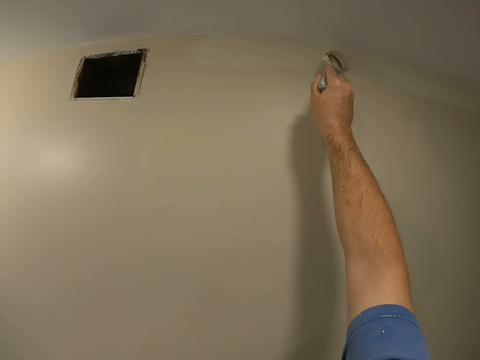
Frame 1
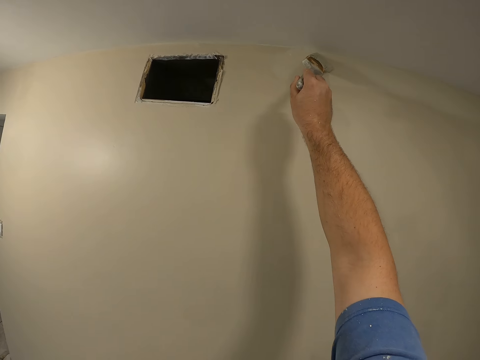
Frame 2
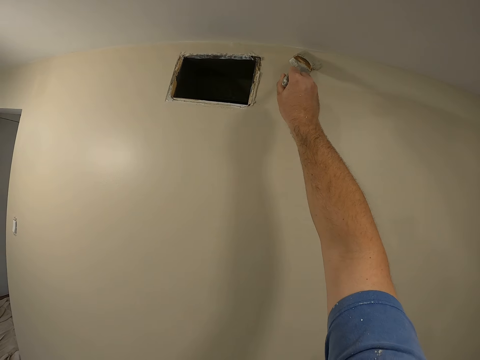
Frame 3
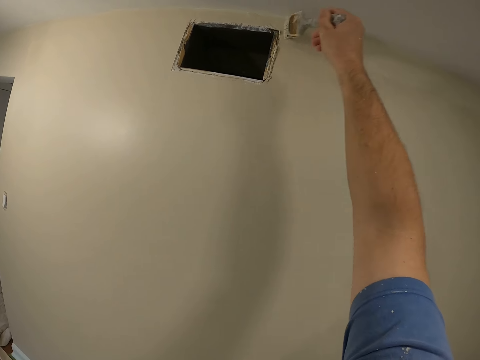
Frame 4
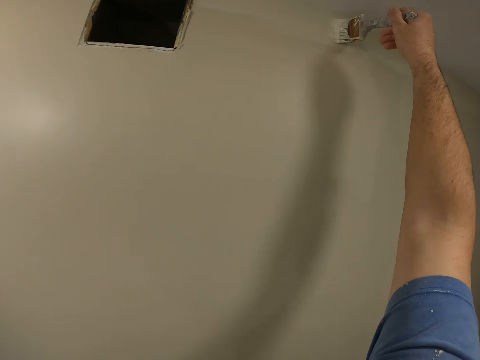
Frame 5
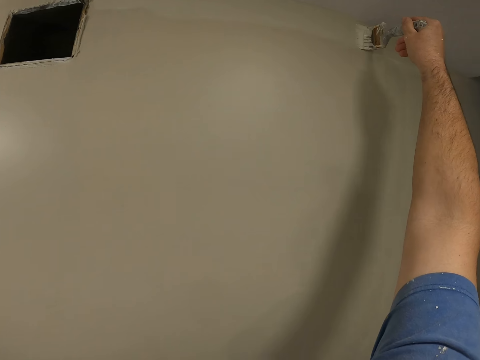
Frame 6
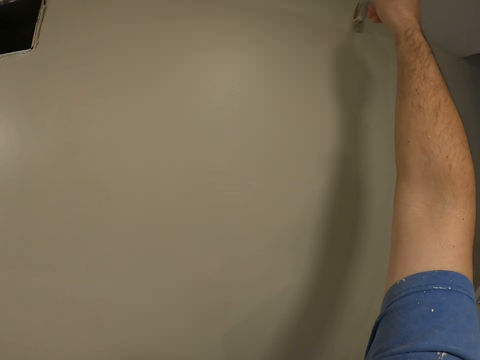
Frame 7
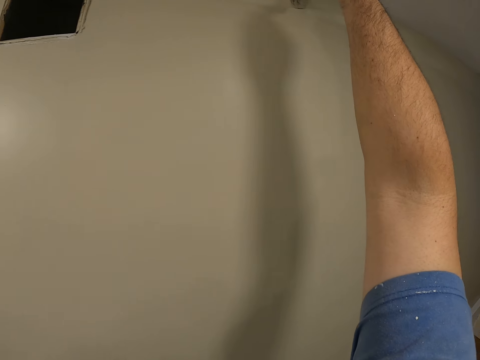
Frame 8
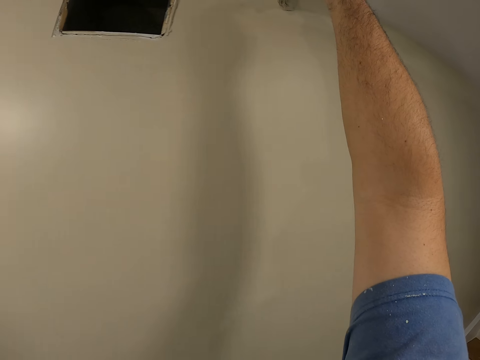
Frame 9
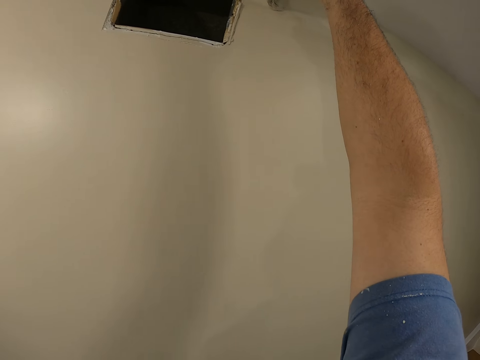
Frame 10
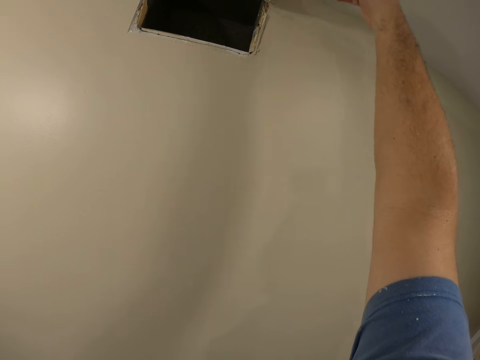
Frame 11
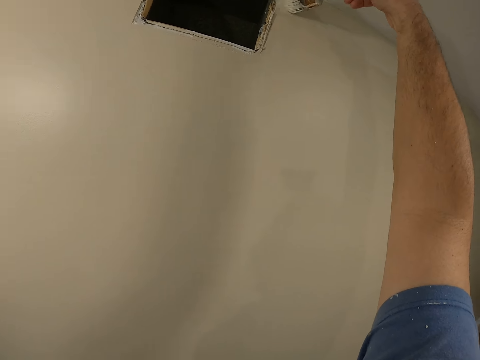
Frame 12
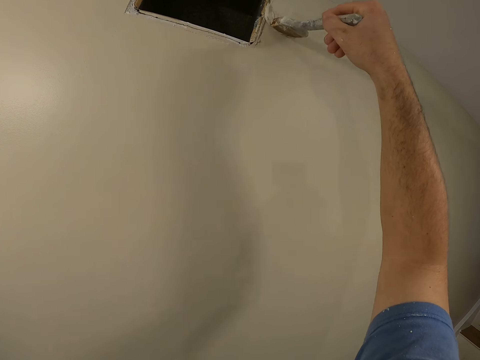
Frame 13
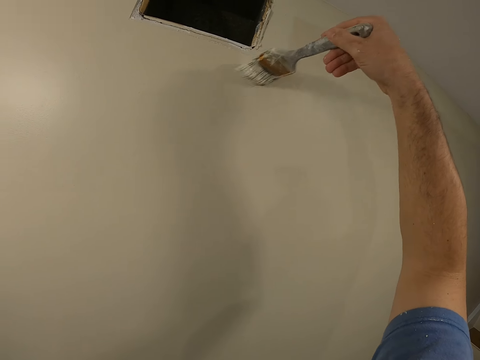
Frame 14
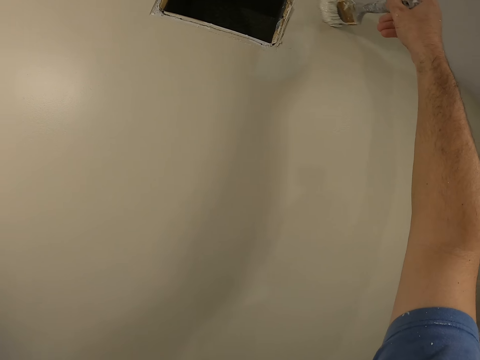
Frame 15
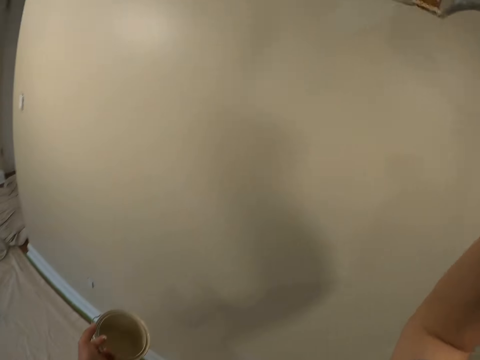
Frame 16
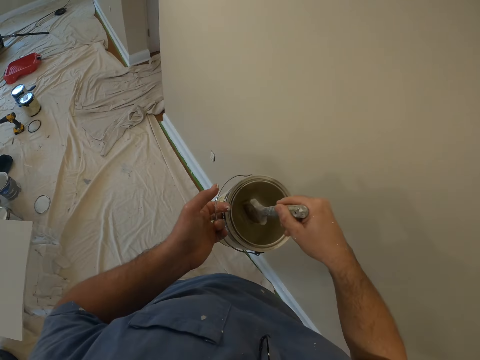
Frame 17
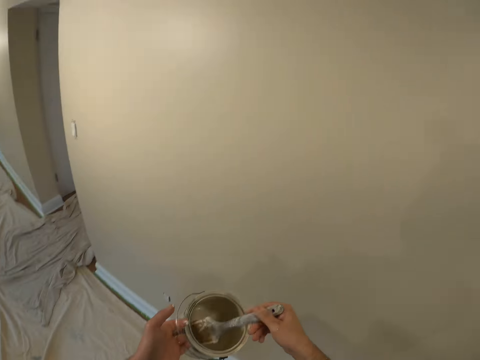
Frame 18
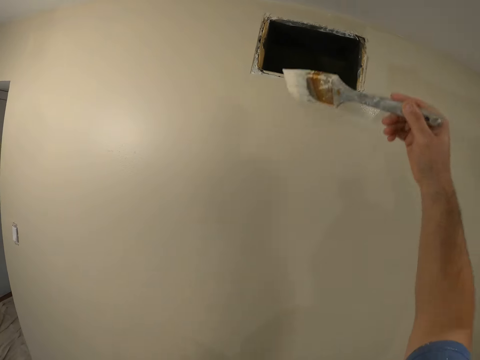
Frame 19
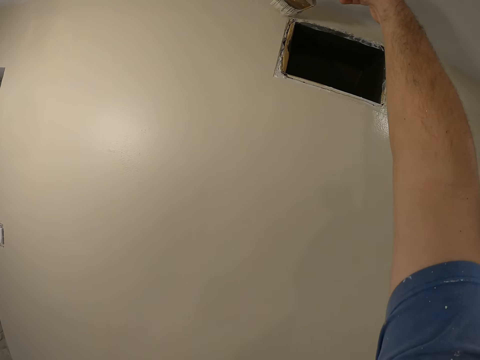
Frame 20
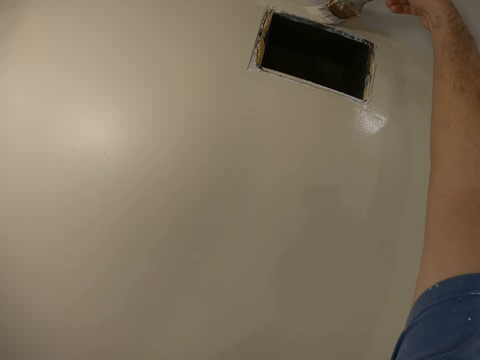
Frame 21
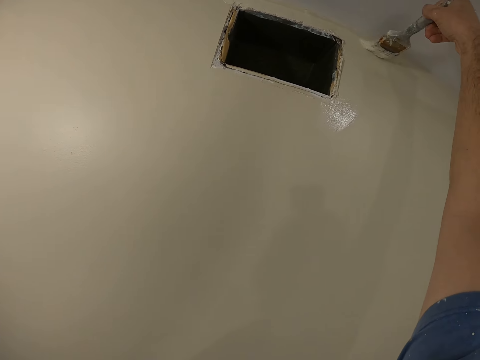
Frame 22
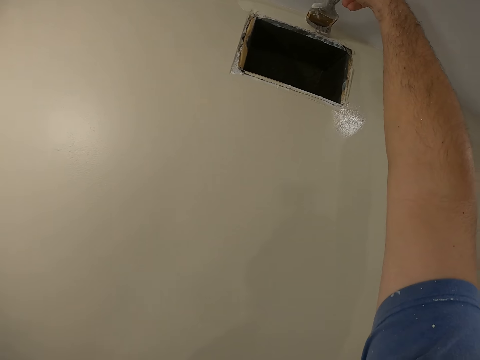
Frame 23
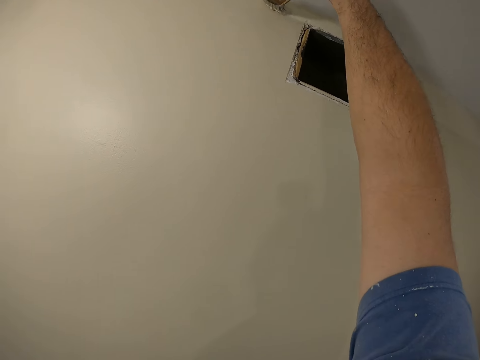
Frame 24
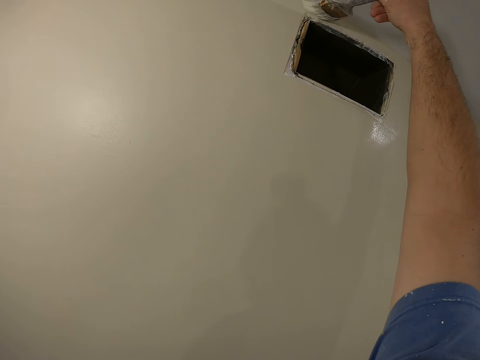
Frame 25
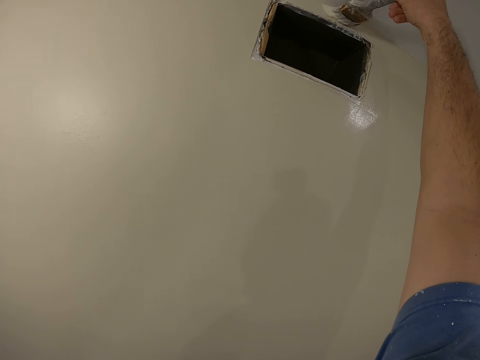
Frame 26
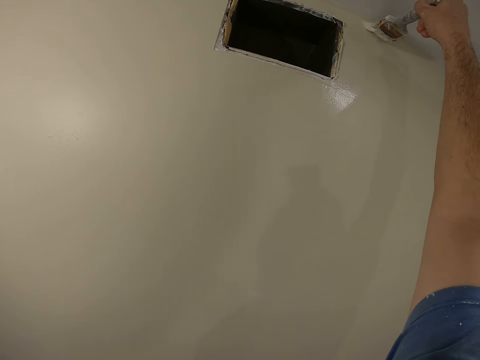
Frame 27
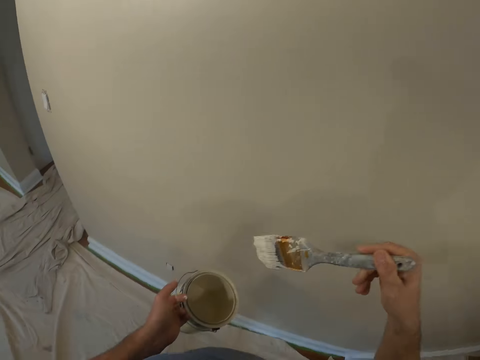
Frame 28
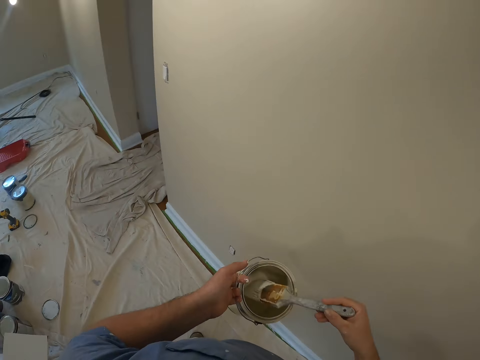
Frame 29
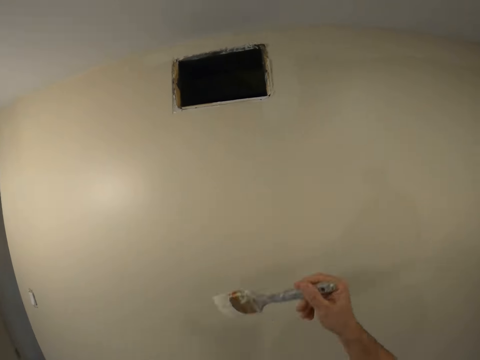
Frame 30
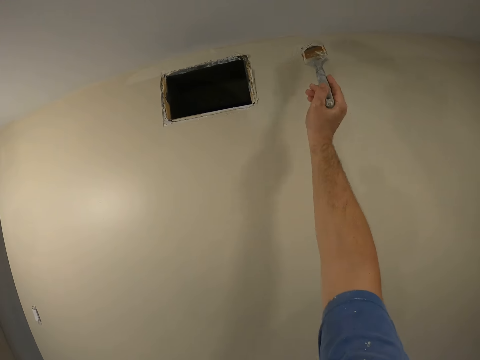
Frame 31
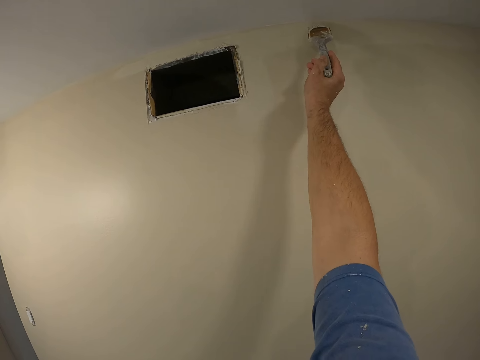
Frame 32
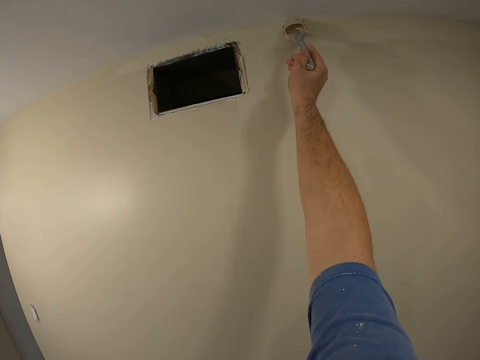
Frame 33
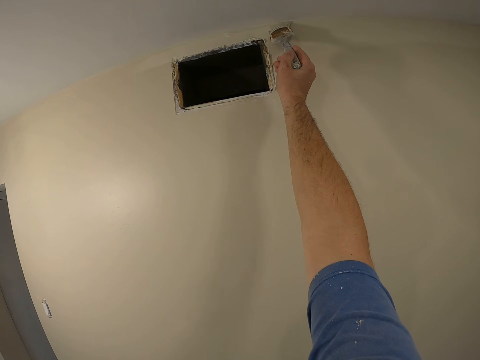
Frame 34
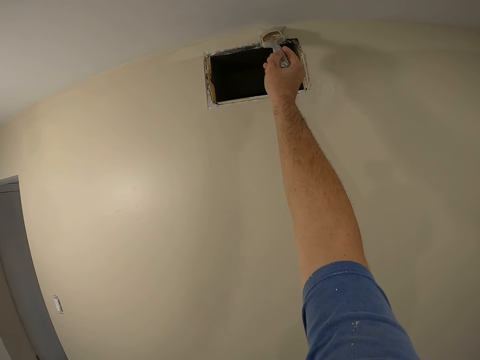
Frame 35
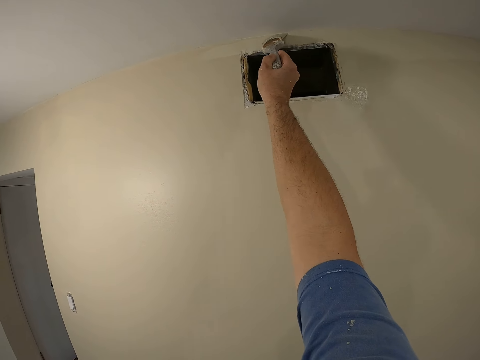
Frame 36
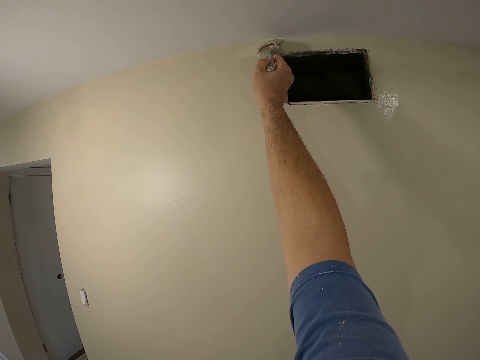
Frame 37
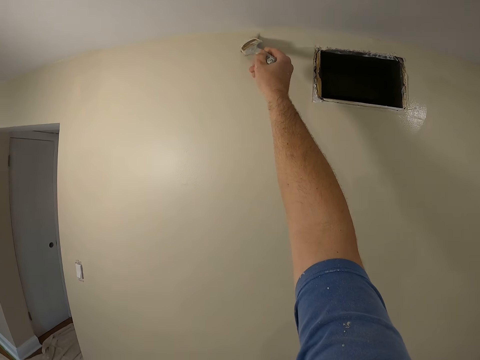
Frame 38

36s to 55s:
The camera wearer dips the paint brush into the paint can. They paint the wall. They dip the paint brush into the paint can. They paint the wall.

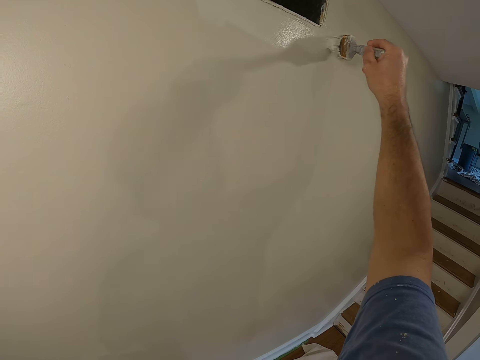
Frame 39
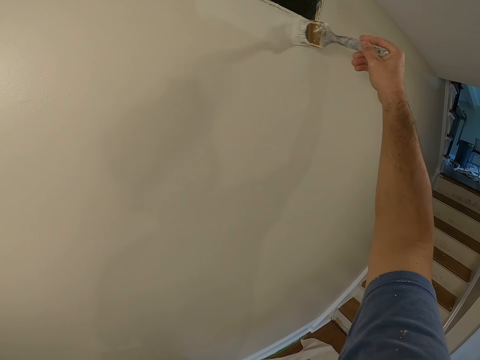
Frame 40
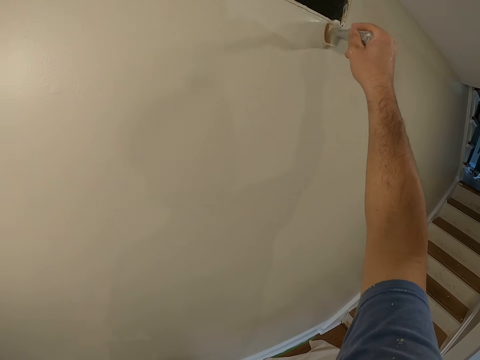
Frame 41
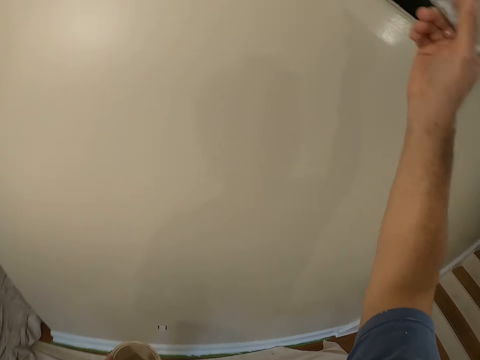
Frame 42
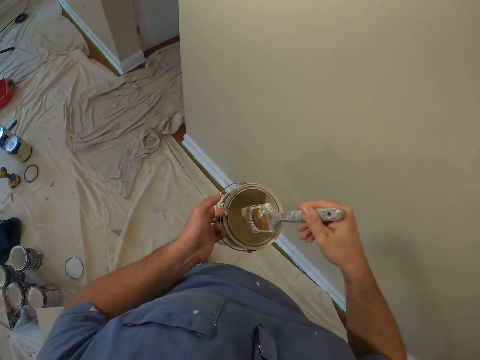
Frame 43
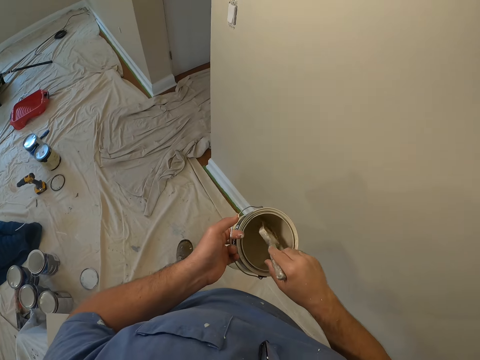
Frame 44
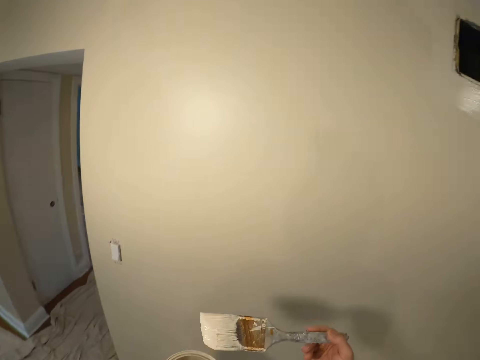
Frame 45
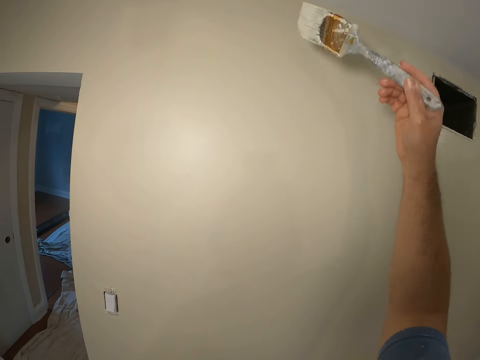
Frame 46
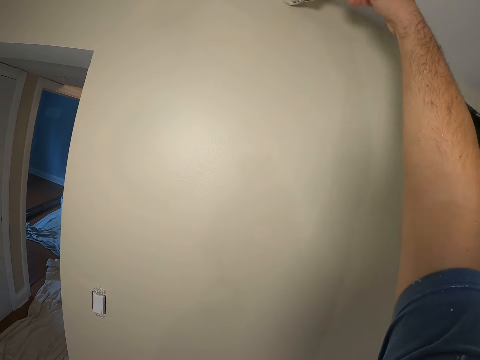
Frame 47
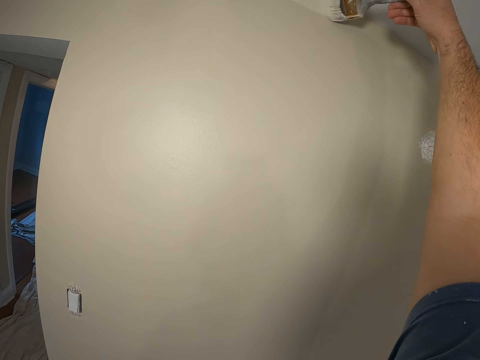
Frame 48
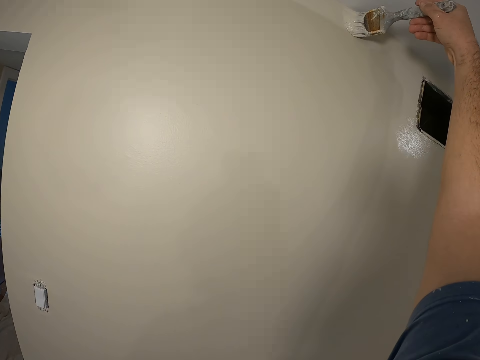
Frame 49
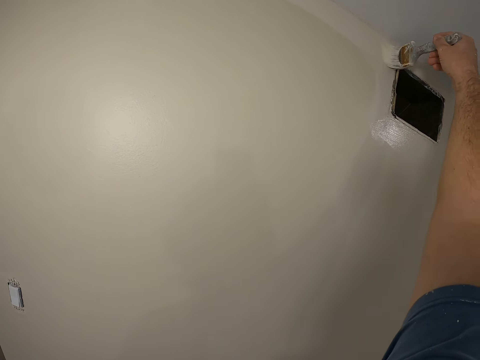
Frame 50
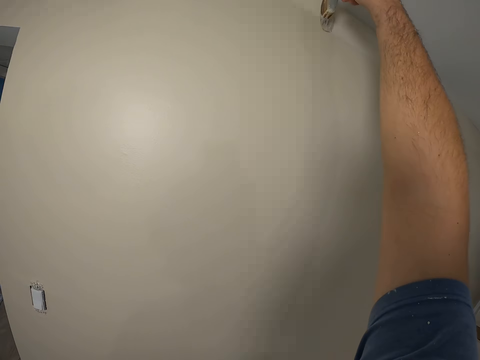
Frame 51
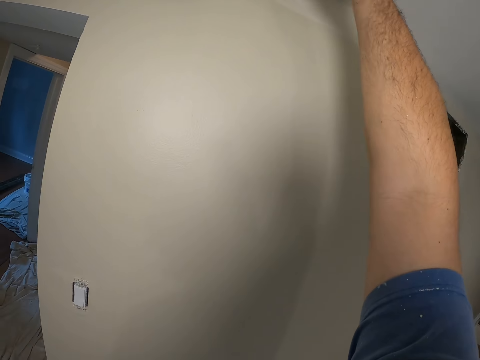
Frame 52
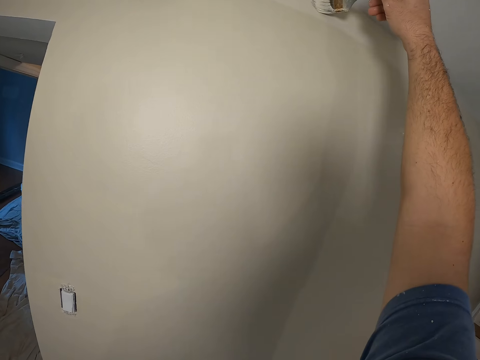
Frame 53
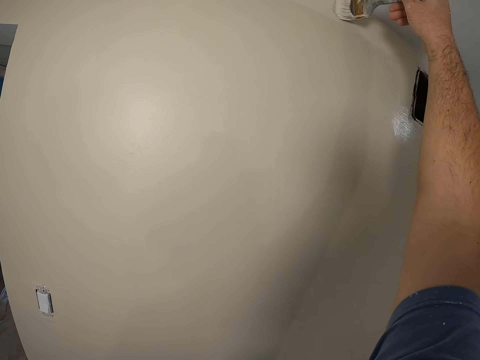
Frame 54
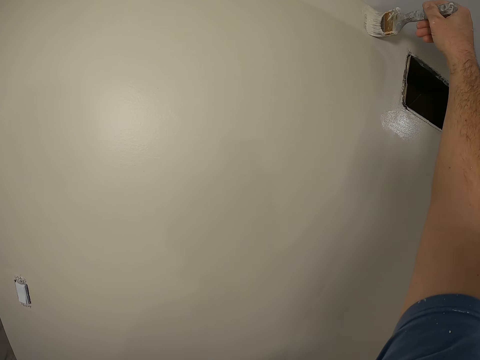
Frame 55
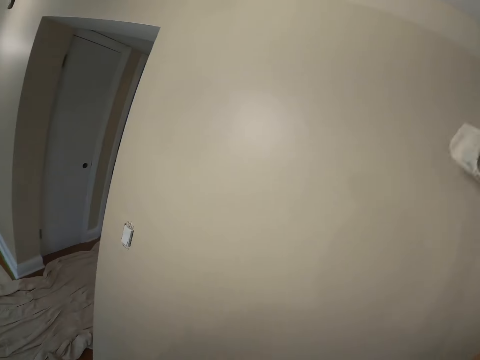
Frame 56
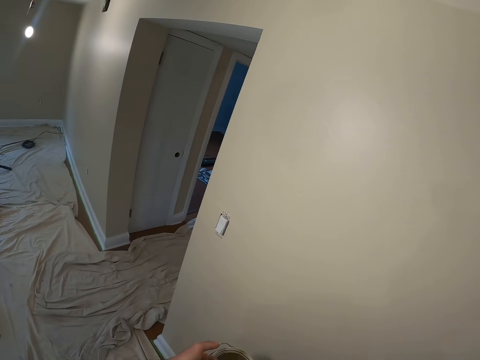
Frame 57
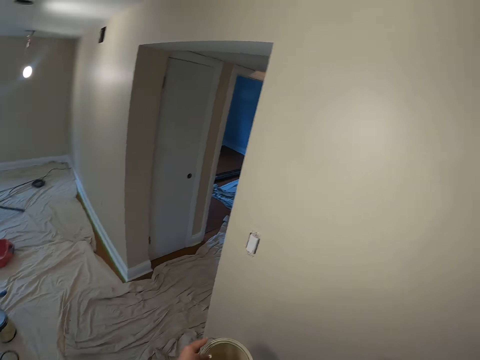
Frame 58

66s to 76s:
The camera wearer dips the paint brush into the paint can. They make a step forward. They paint the wall. They dip the paint brush into the paint can.
